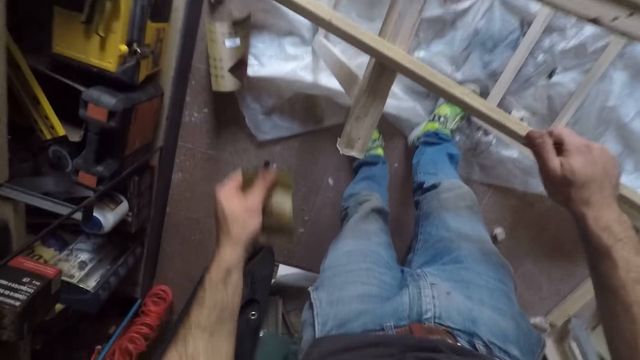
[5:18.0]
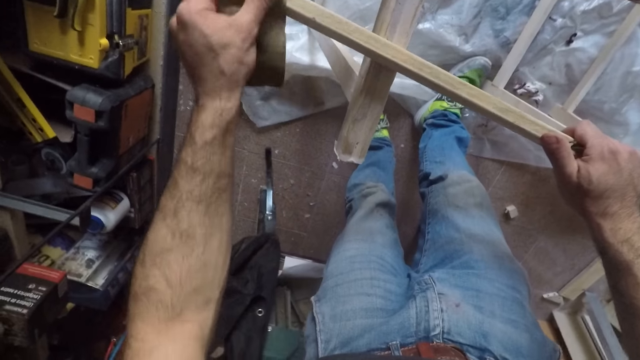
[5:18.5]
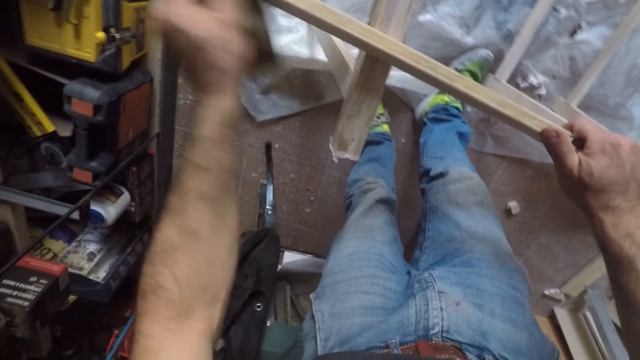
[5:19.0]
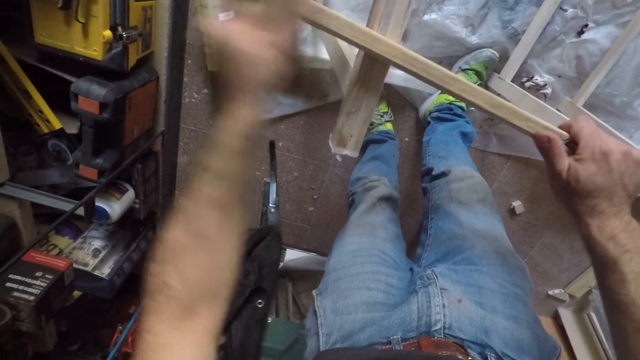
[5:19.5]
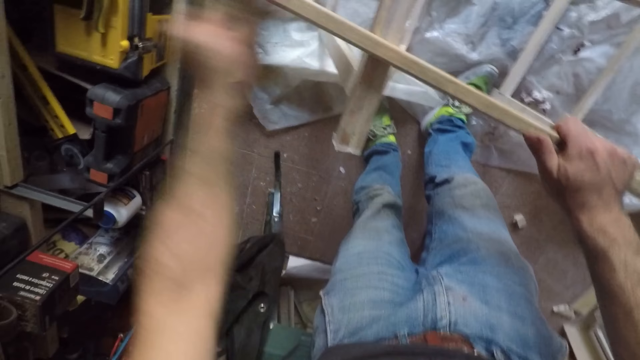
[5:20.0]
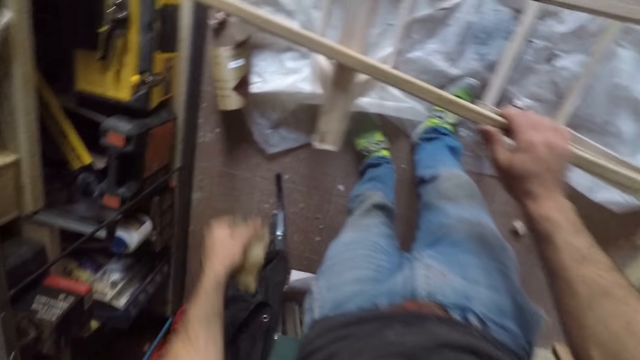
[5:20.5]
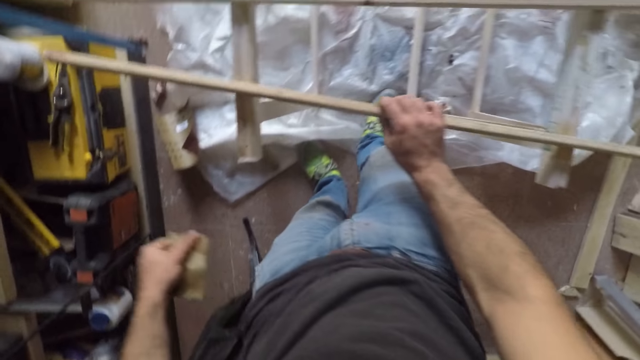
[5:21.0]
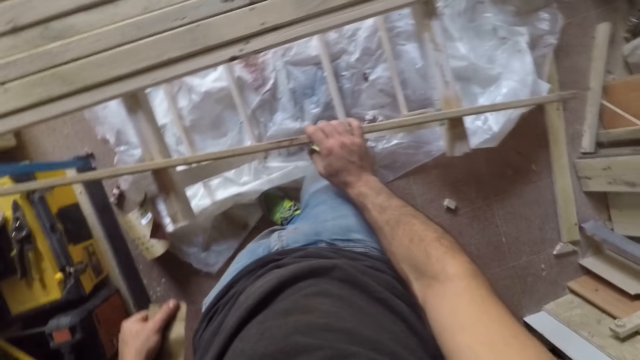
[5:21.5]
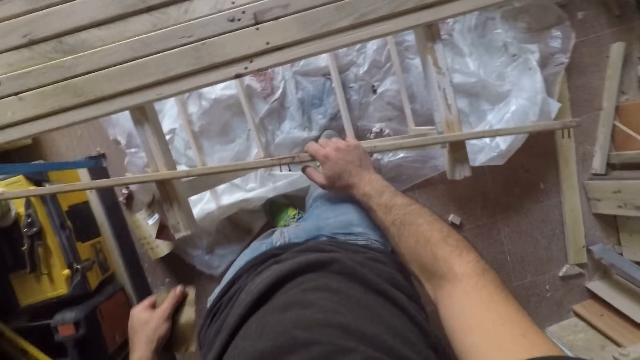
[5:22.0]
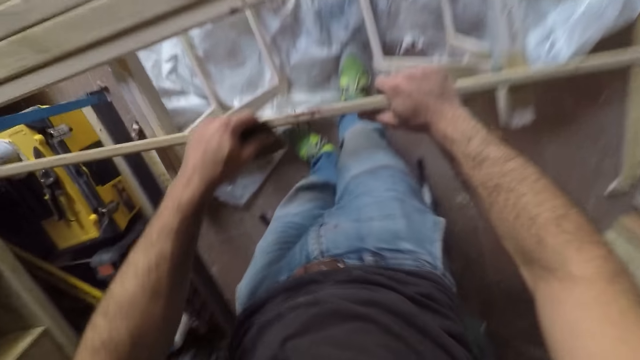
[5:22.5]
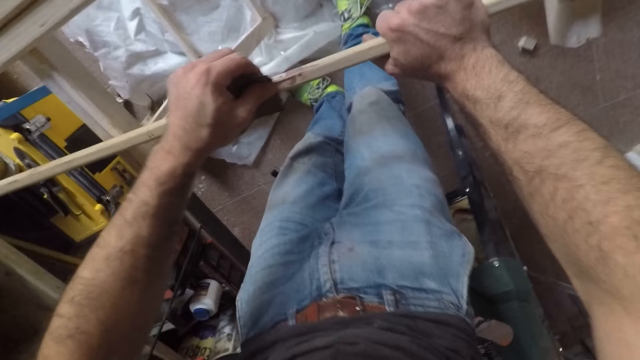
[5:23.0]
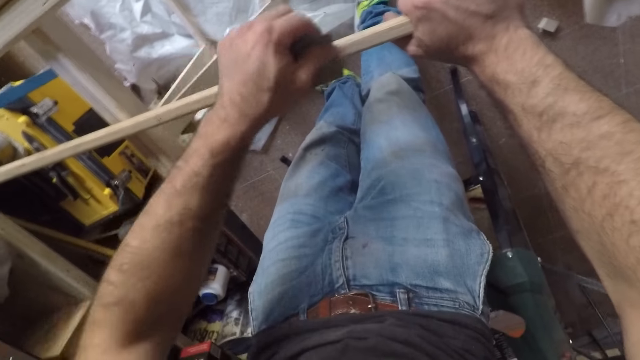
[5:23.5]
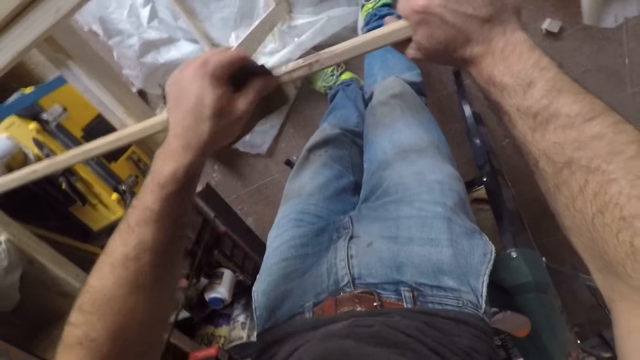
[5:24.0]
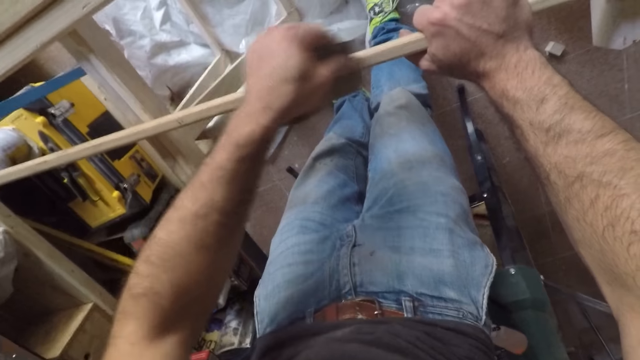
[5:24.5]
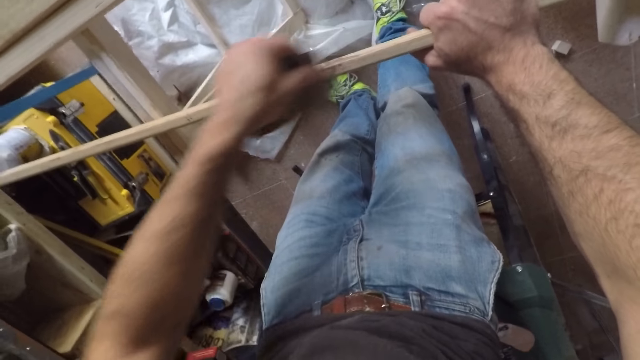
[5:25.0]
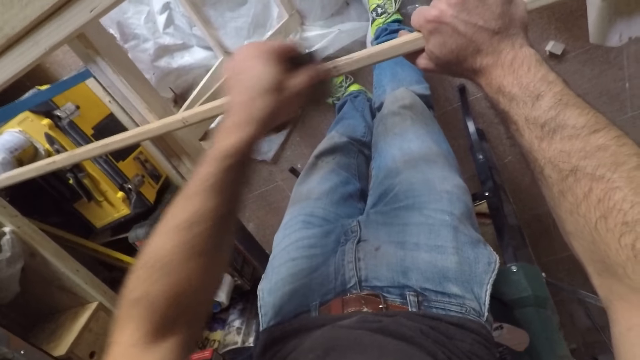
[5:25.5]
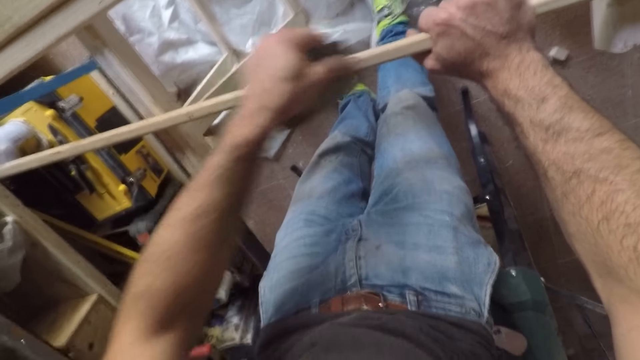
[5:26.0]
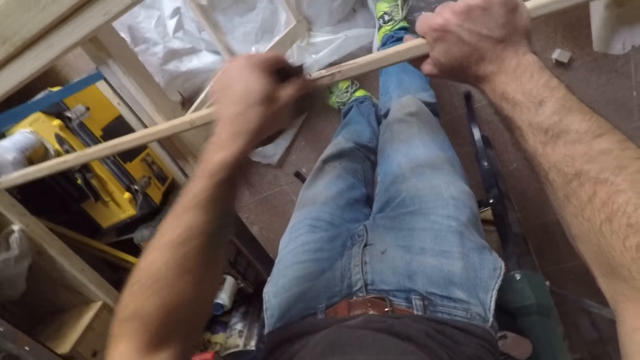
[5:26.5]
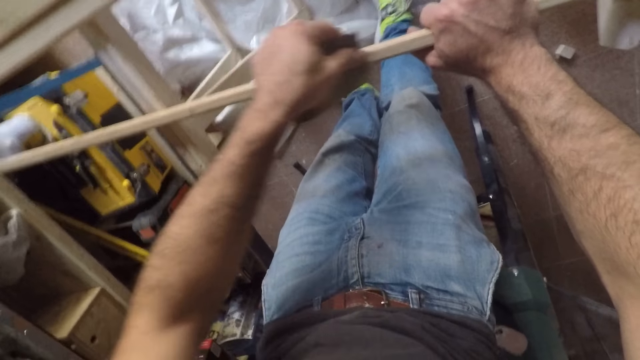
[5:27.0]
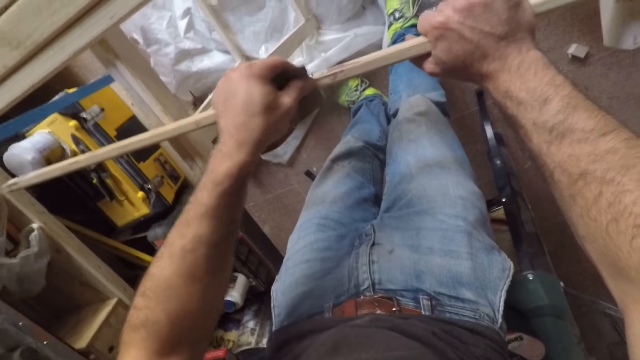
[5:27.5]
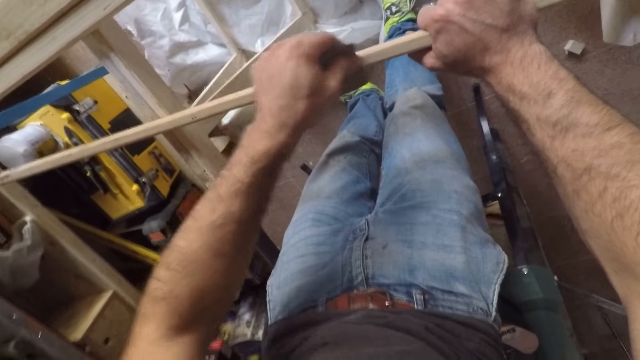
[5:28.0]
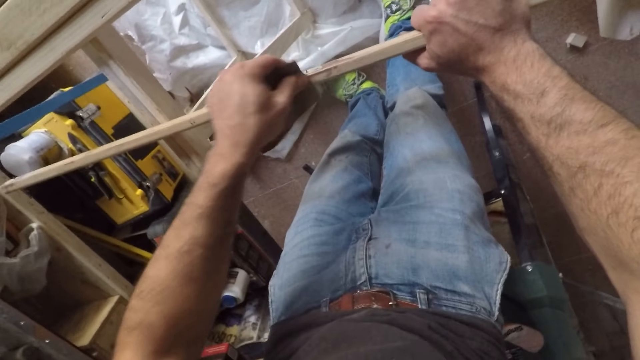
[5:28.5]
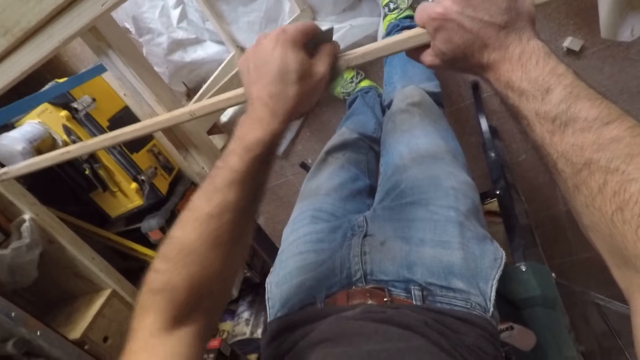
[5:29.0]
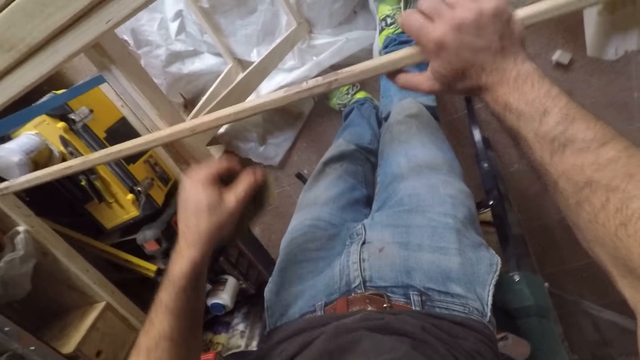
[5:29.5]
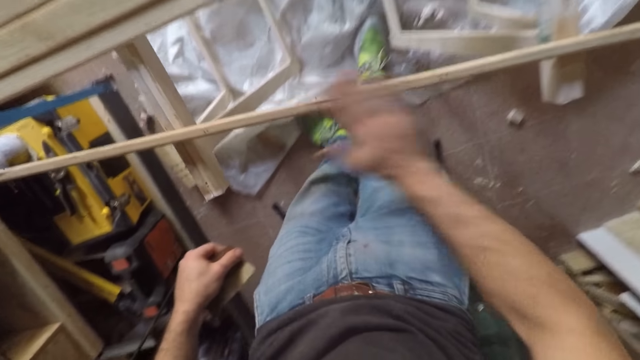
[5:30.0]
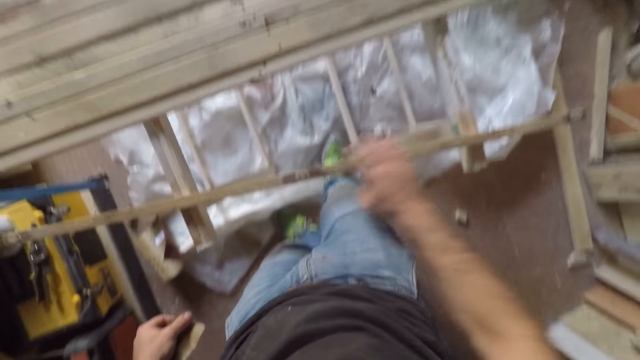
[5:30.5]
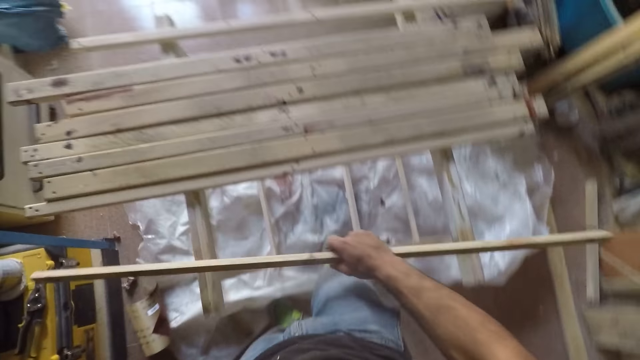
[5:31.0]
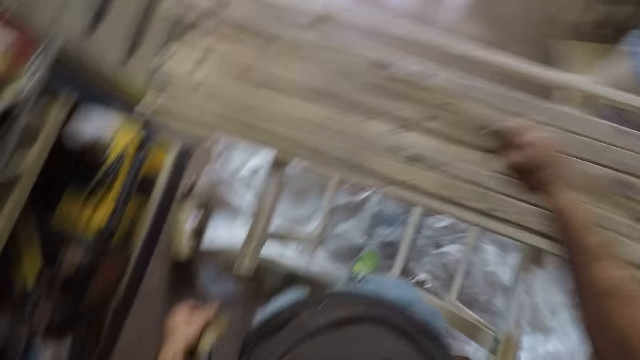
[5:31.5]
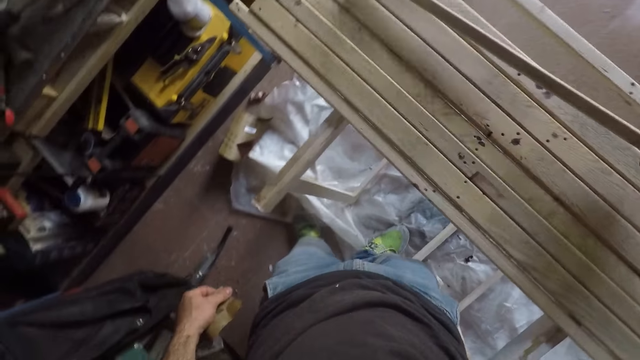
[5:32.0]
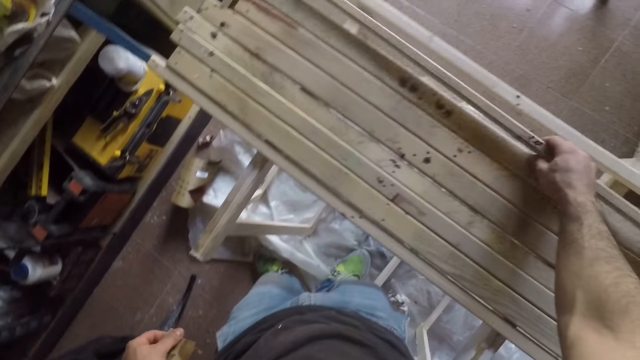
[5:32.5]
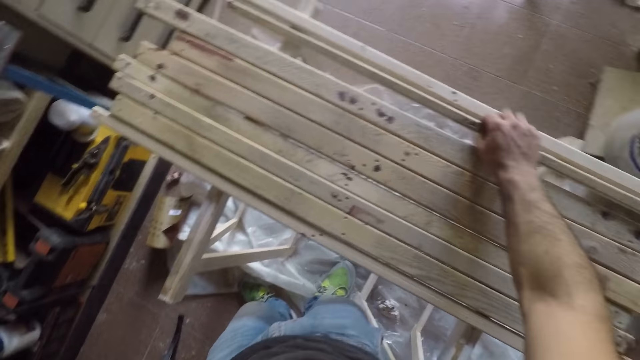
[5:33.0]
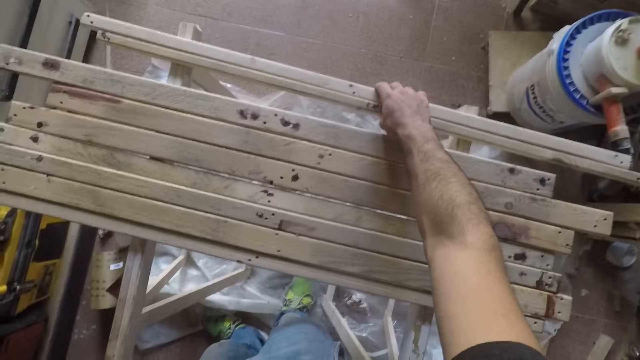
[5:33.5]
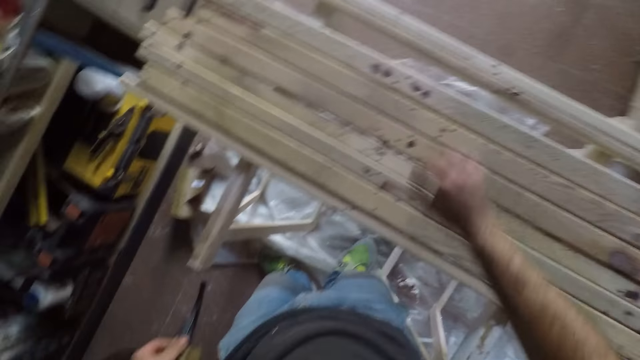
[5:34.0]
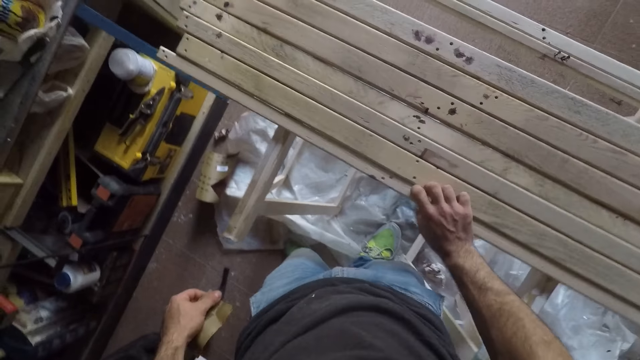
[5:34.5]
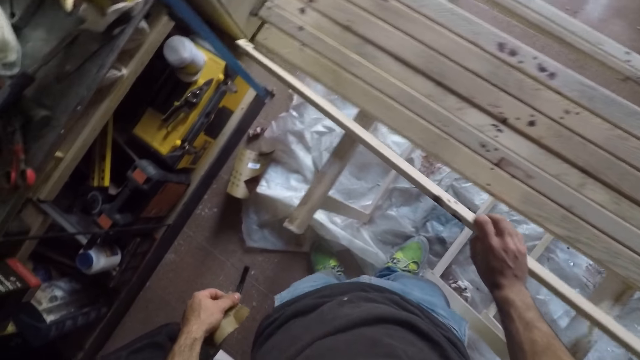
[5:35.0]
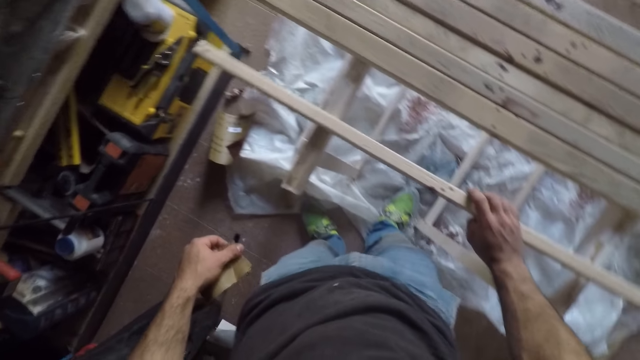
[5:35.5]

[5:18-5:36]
The camera wearer holds the wood with his hand. He bends towards the wood. He files the long wooden stick with the sandpaper. He lets go of the wood. He turns the long wooden stick to the side with his hand. He bends towards the wood. He files the long wooden stick with the sandpaper. He raises his hand, moves his hand forwards and moves his hand backwards. He dusts the long wooden stick with his right hand. He holds the wood with his hand and picks up the wood. He moves the long wooden stick to the back of the pile of long wooden sticks on the back of the table. He moves his hand to the front of the table. He picks up another piece of wood and moves another long wooden stick closer to him.

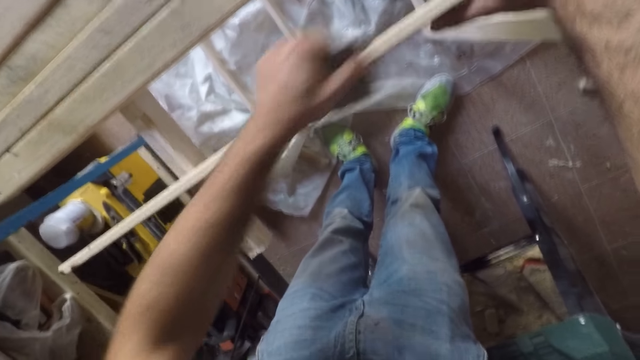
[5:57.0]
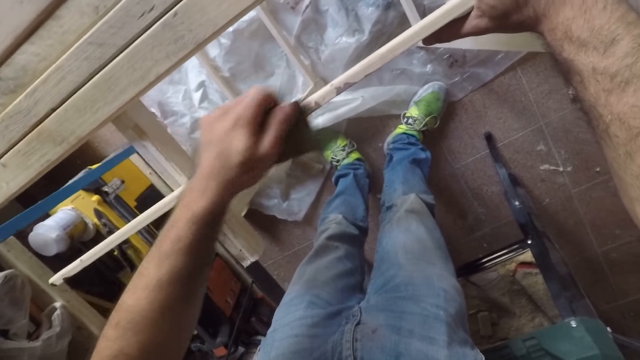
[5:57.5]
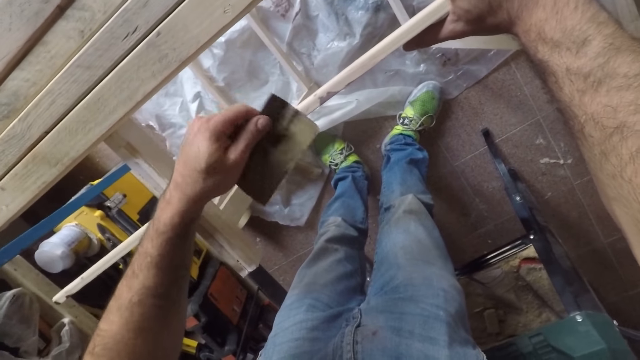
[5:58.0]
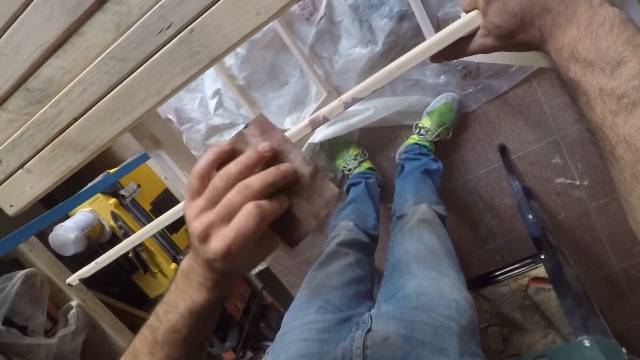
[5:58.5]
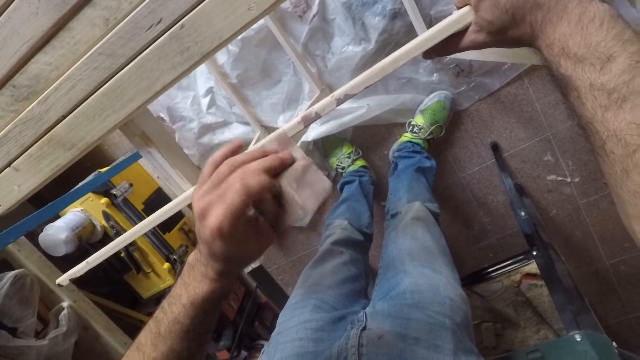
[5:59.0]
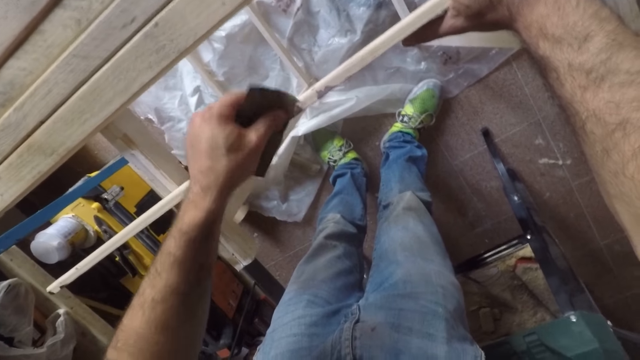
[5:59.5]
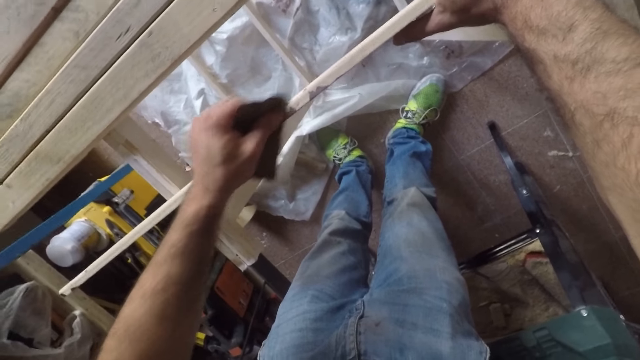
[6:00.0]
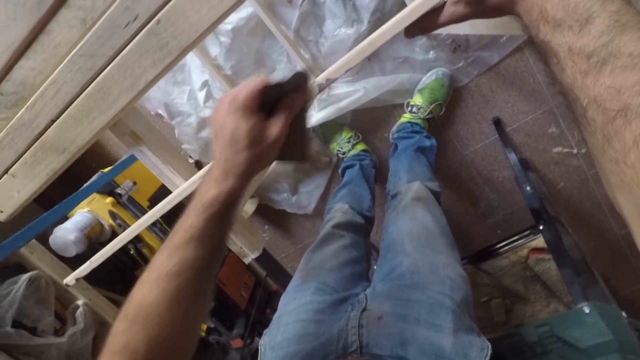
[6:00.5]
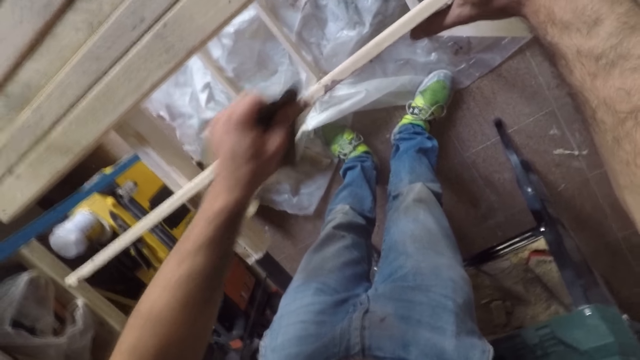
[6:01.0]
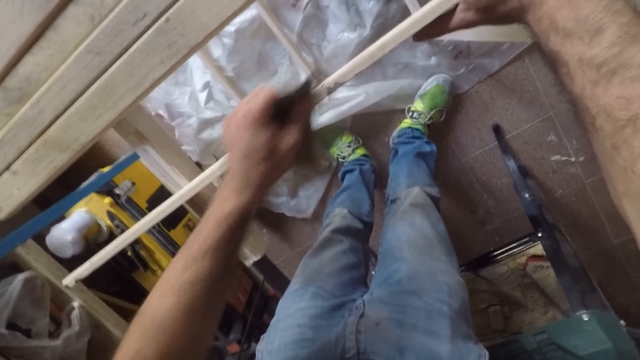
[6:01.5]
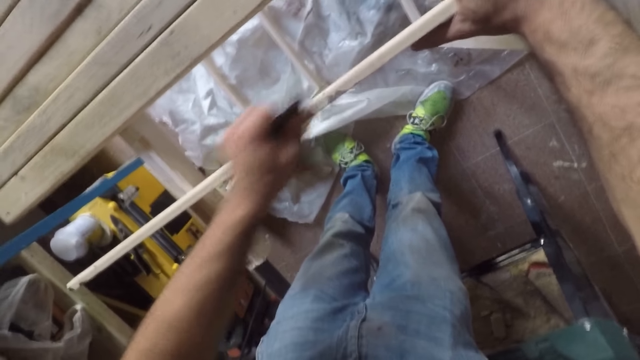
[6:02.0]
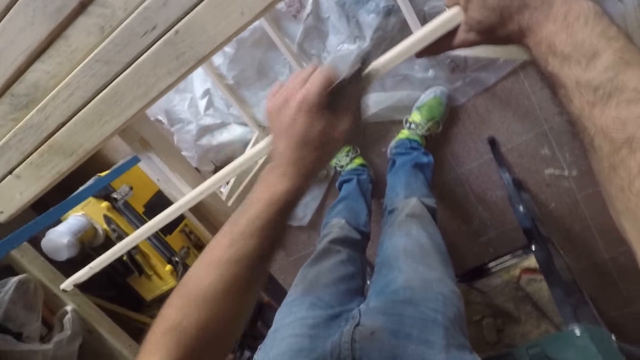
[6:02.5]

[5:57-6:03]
The camera wearer raises his hand. He turns his hand. He flips the sandpaper. He places the sandpaper on the wood. He flips the sandpaper back. He files the long wooden stick with the sandpaper.
